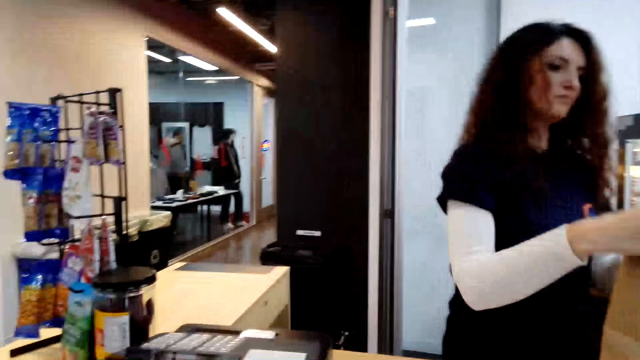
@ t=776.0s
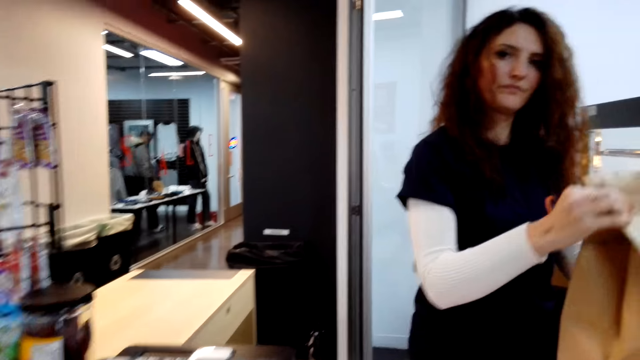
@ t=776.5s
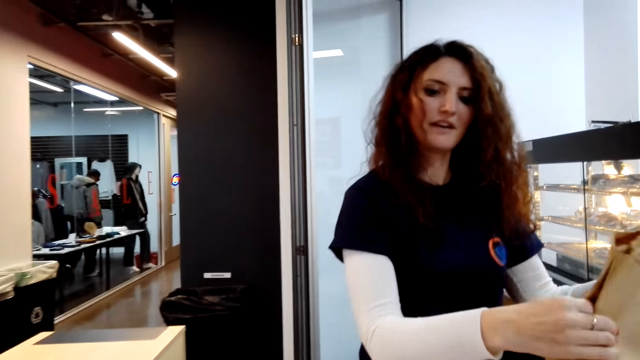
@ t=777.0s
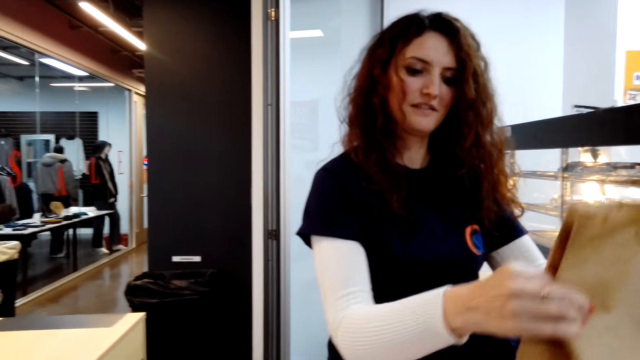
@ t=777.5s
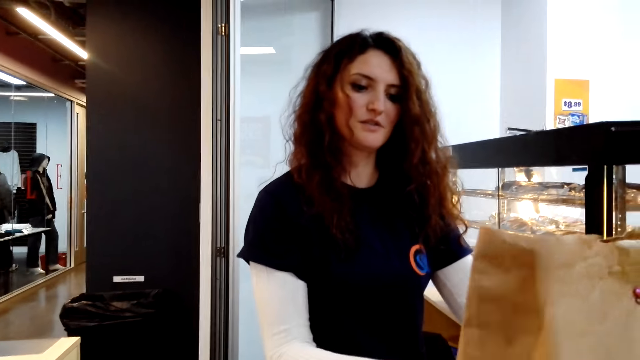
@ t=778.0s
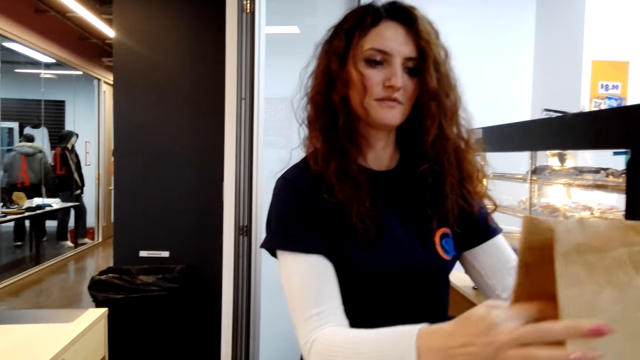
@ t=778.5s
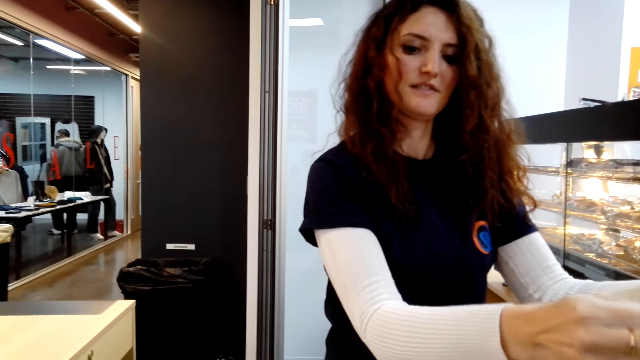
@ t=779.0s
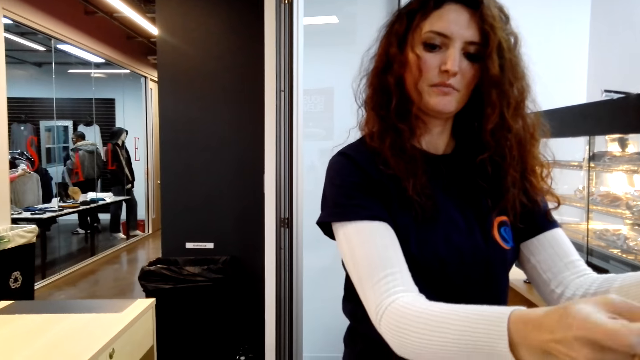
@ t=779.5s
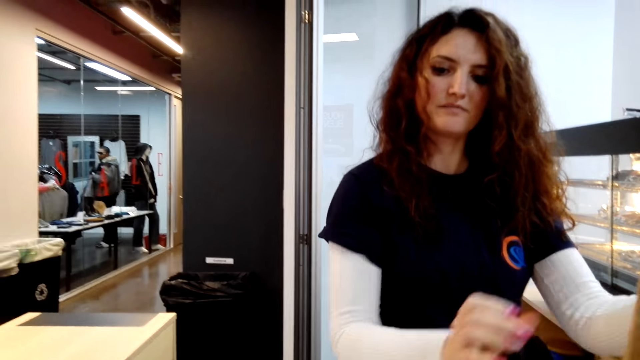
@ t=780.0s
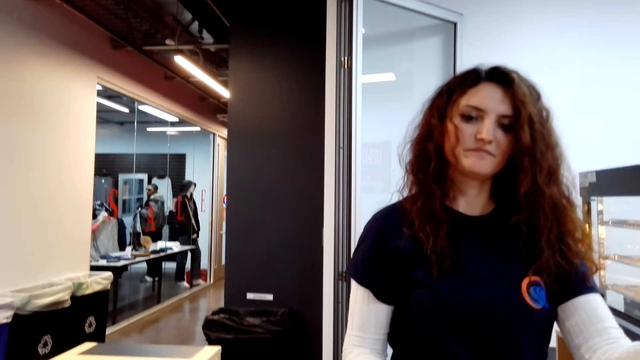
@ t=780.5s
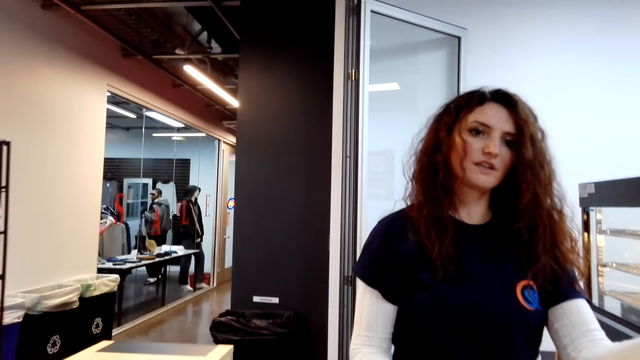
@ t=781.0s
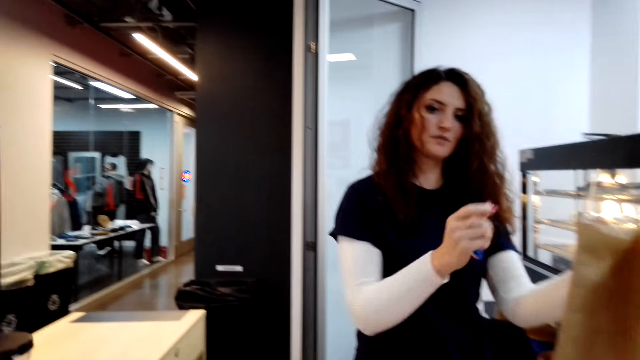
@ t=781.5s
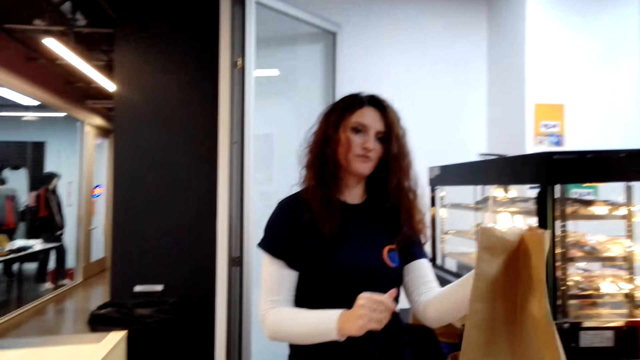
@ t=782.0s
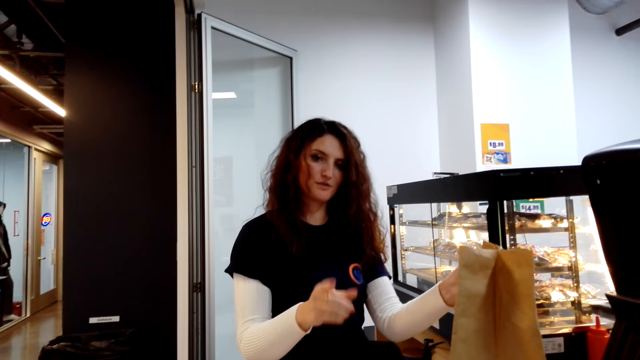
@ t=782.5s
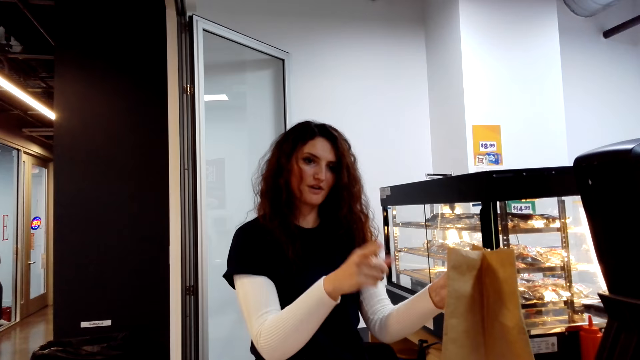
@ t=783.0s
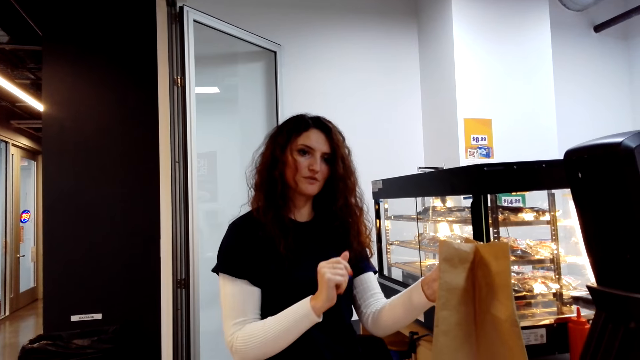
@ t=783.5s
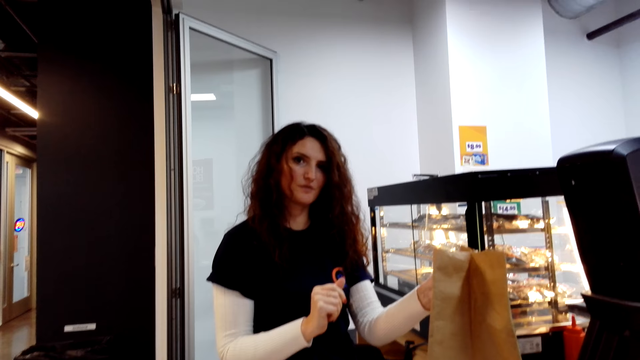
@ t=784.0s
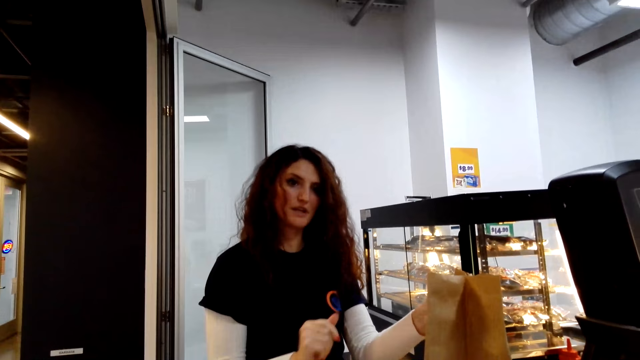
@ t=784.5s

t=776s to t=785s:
The cashier closes the paper bag. The cashier talks to the camera wearer. The cashier lifts the paper bag, closes the paper bag and speaks with gestures.

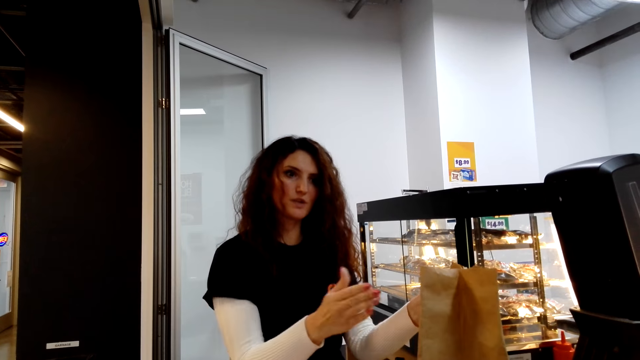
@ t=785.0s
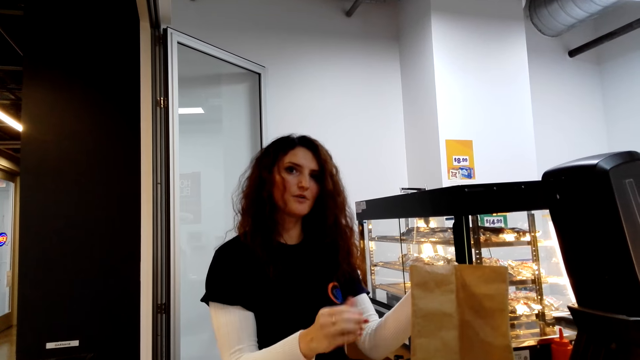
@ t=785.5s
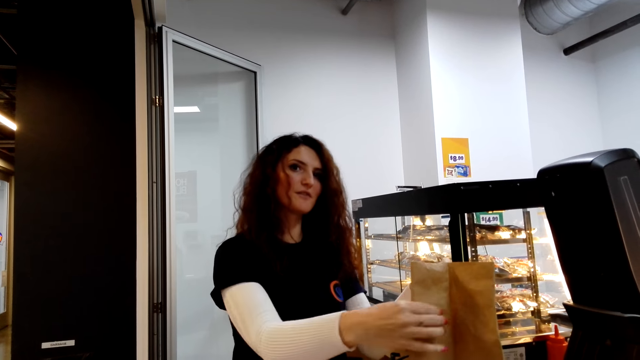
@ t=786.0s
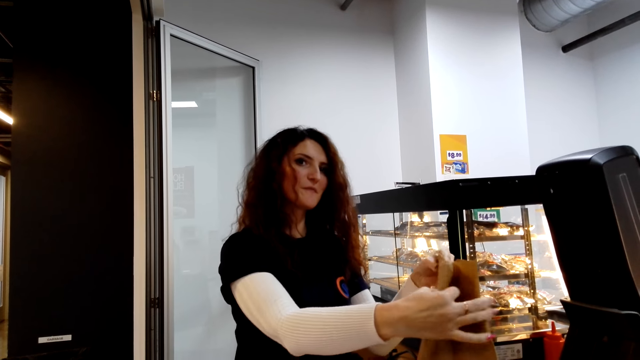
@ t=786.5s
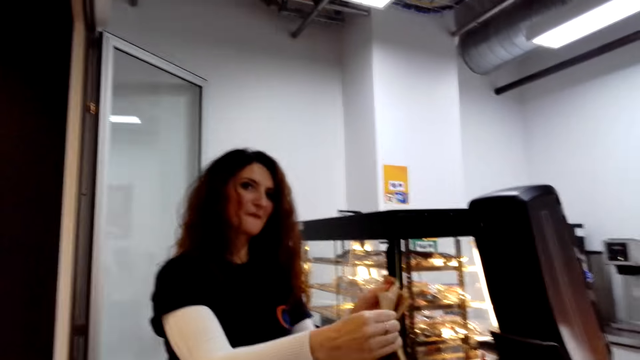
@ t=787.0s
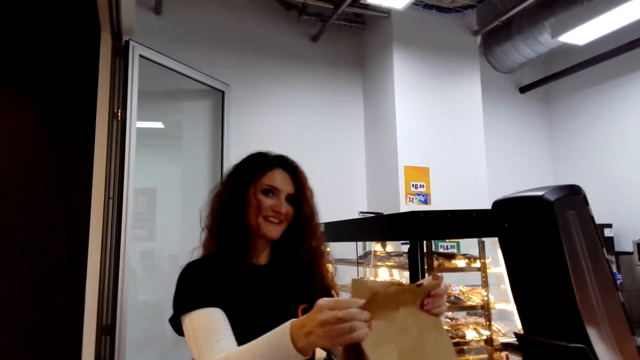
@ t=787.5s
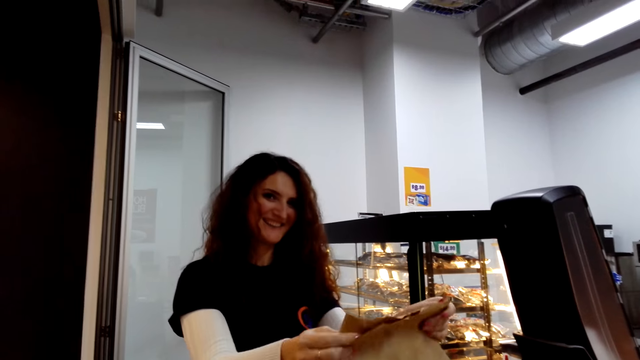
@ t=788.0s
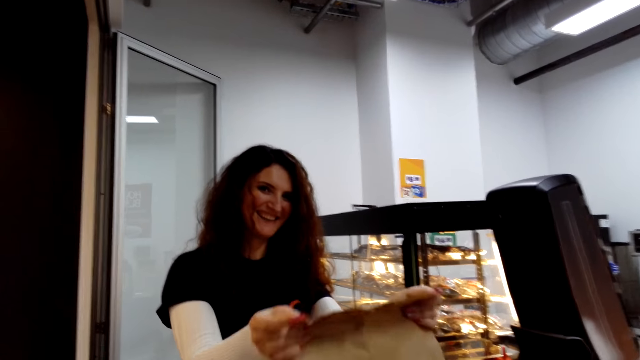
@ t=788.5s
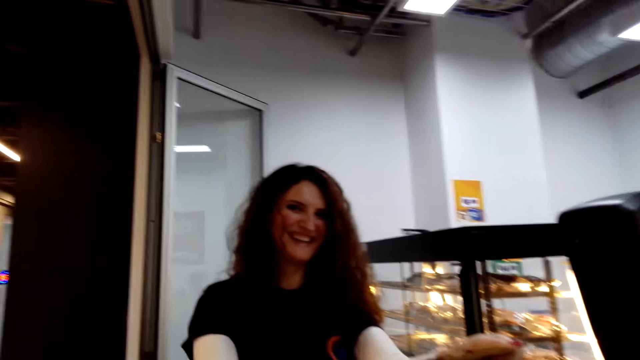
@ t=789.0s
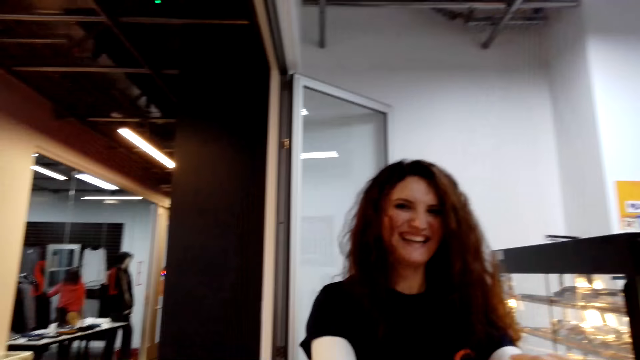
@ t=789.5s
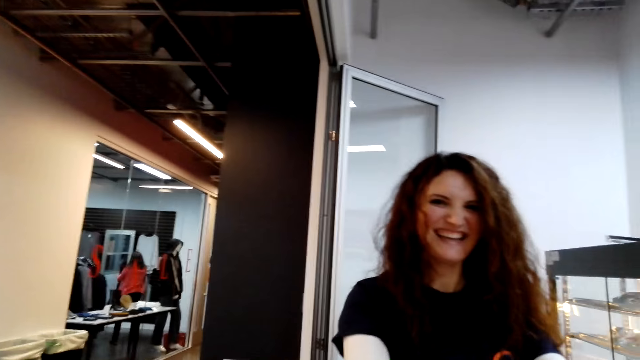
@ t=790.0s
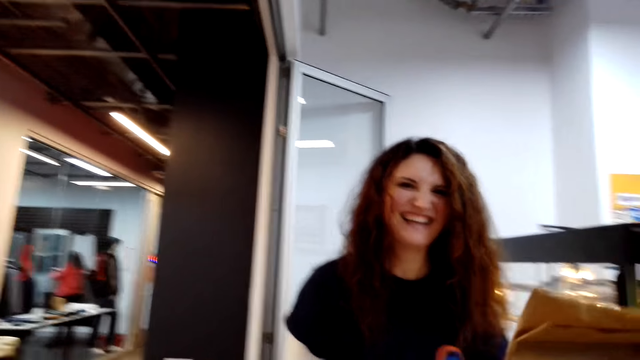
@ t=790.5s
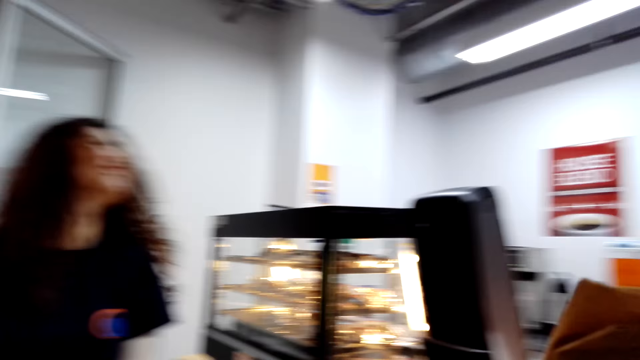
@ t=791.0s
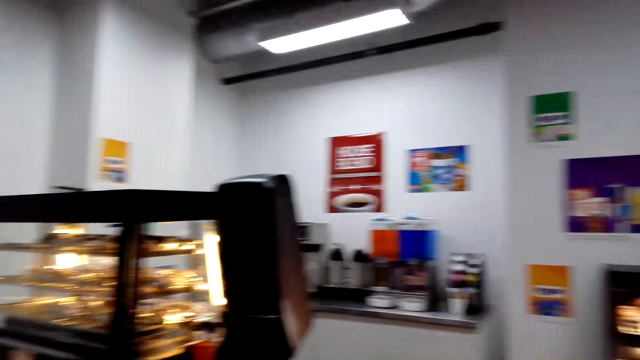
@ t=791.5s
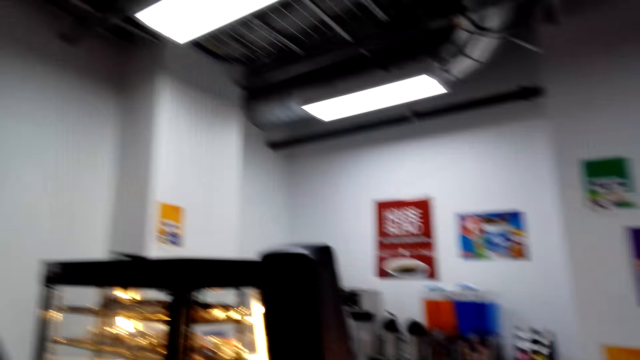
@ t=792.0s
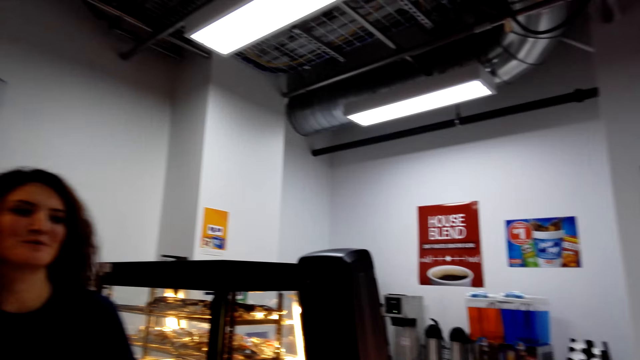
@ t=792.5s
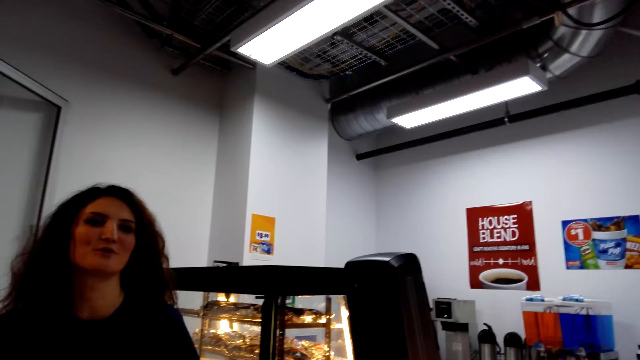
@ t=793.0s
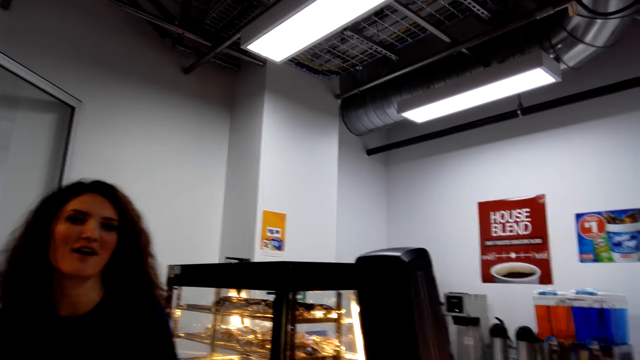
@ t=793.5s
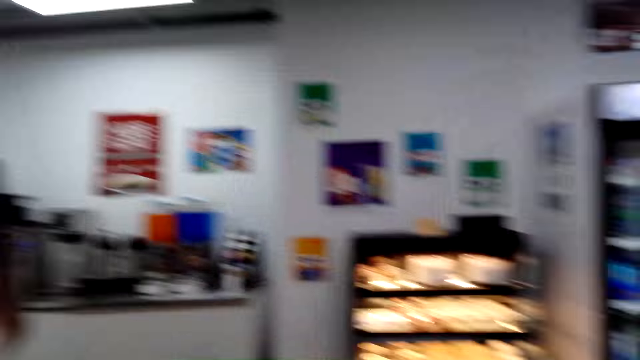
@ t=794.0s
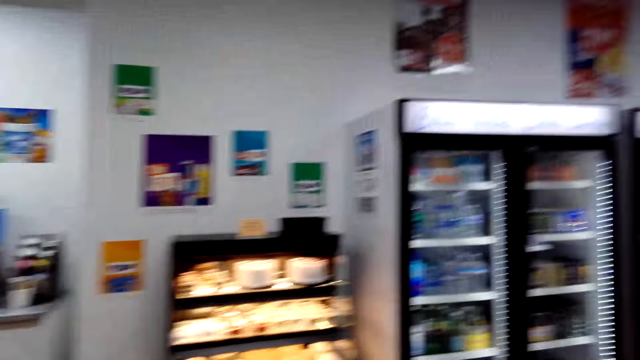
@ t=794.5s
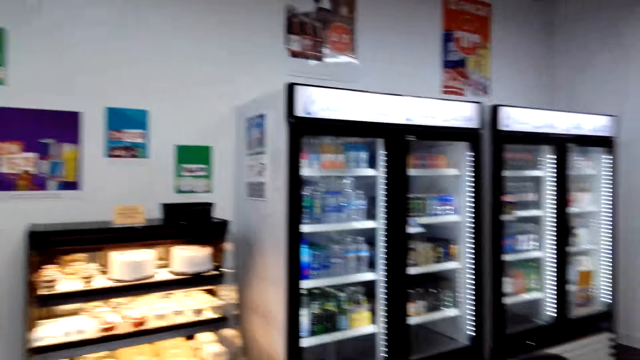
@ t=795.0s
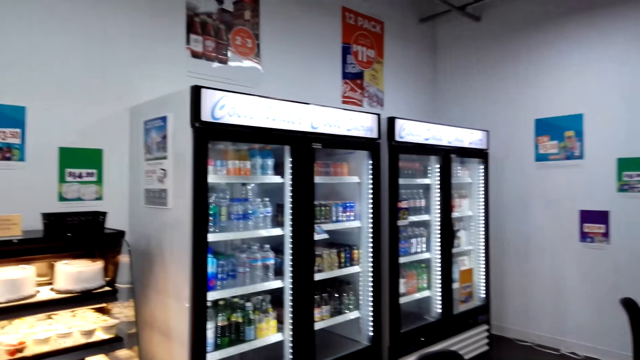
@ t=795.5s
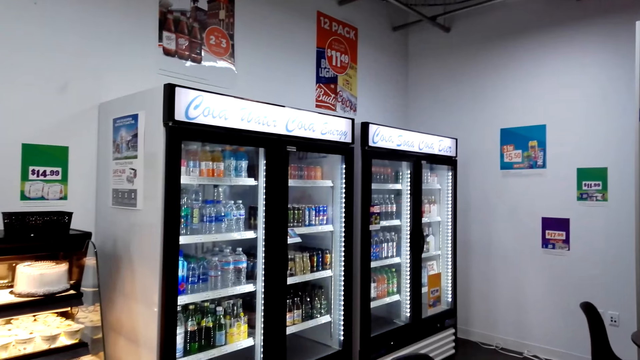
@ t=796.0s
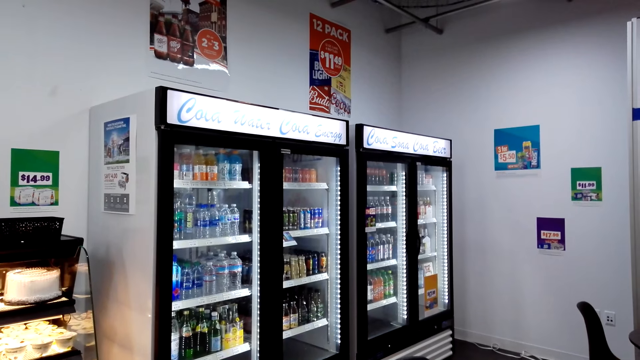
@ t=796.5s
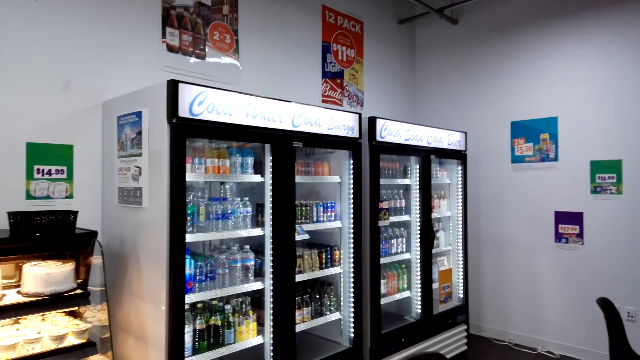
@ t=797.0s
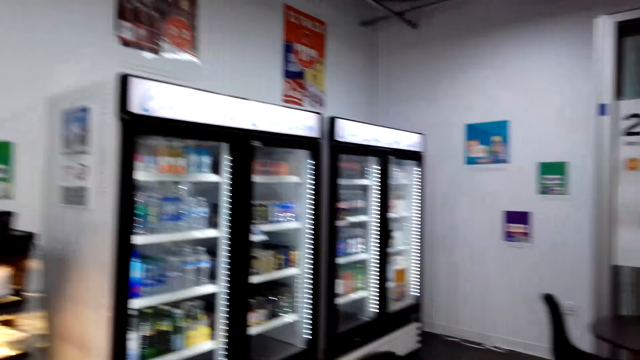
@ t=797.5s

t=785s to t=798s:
The cashier holds the paper bag. The cashier laughs and gives the camera wearer the paper bag. The camera wearer lifts the paper bag. The cashier talks. The camera wearer looks around. They walk around the supermarket.
